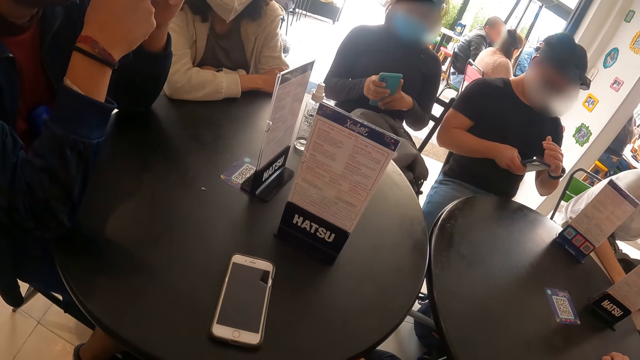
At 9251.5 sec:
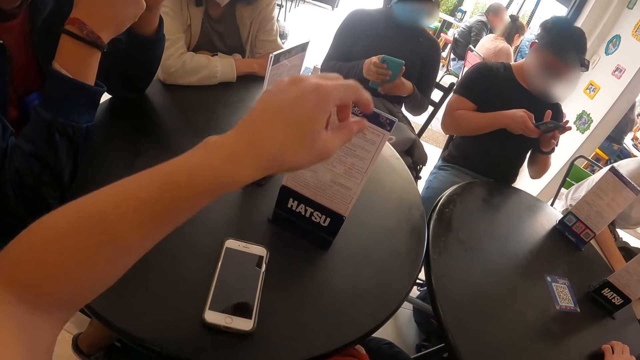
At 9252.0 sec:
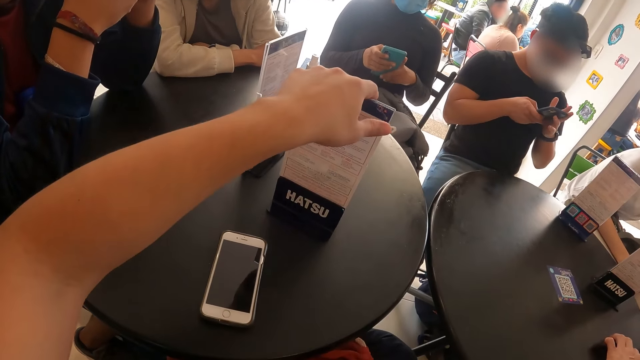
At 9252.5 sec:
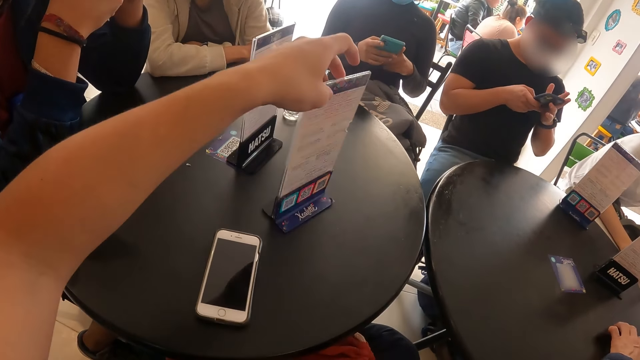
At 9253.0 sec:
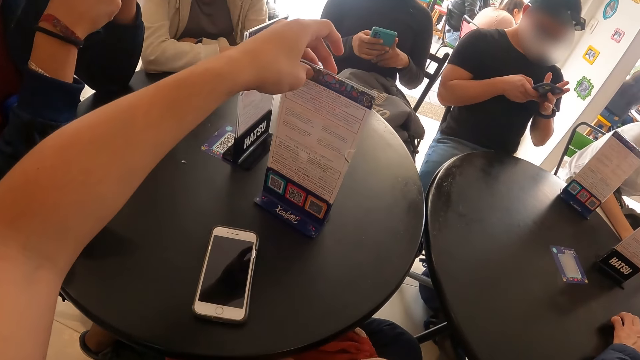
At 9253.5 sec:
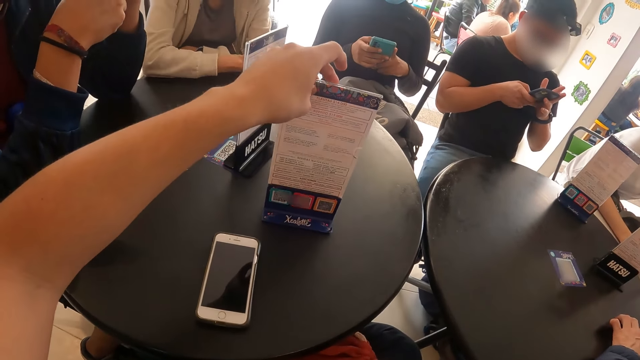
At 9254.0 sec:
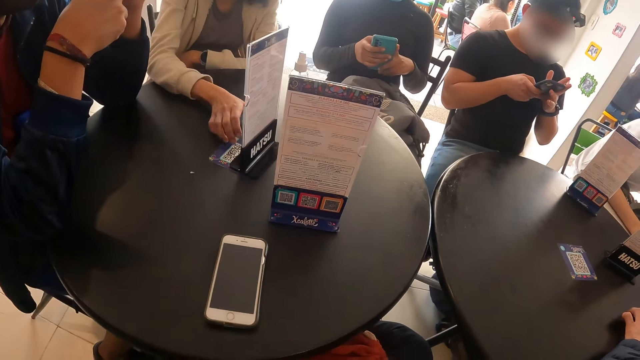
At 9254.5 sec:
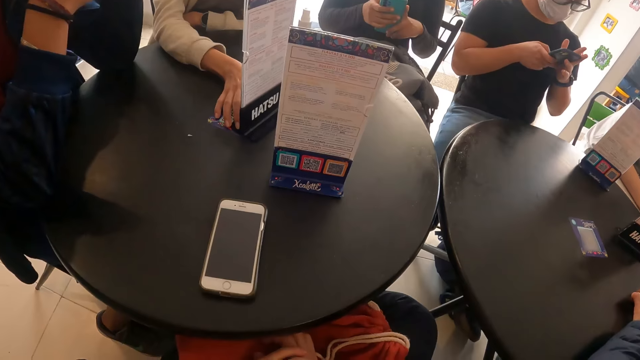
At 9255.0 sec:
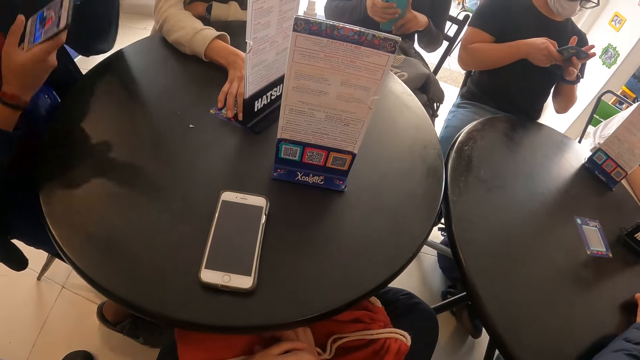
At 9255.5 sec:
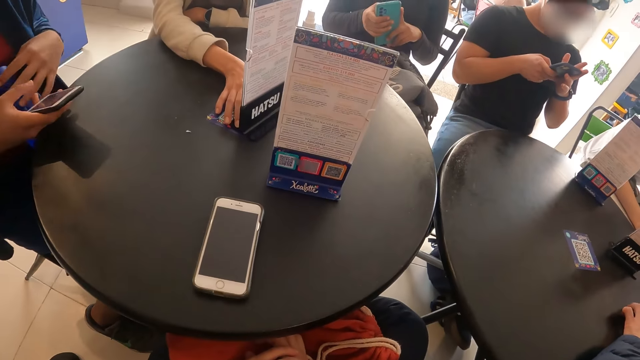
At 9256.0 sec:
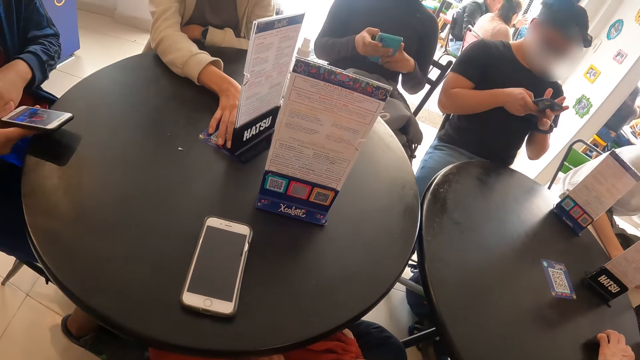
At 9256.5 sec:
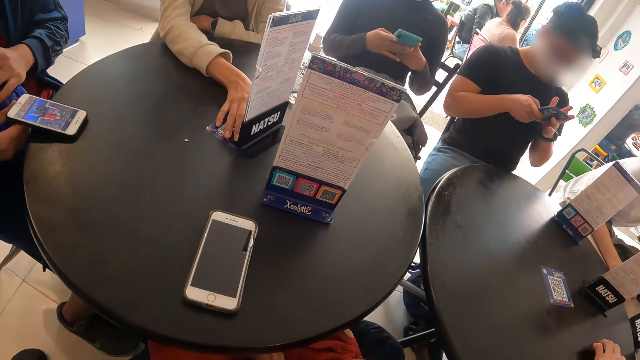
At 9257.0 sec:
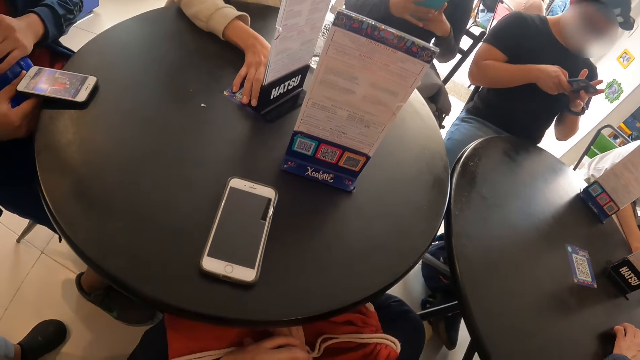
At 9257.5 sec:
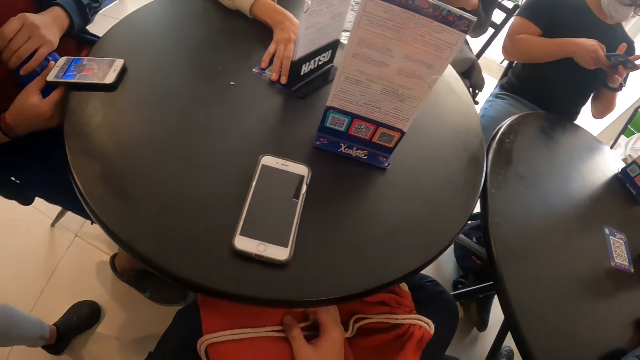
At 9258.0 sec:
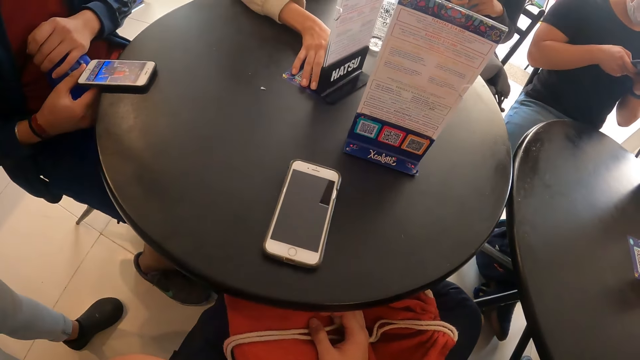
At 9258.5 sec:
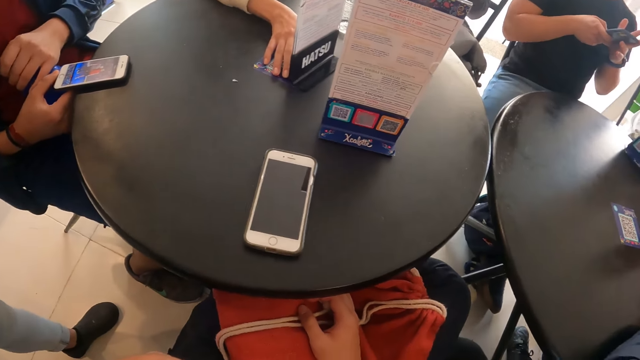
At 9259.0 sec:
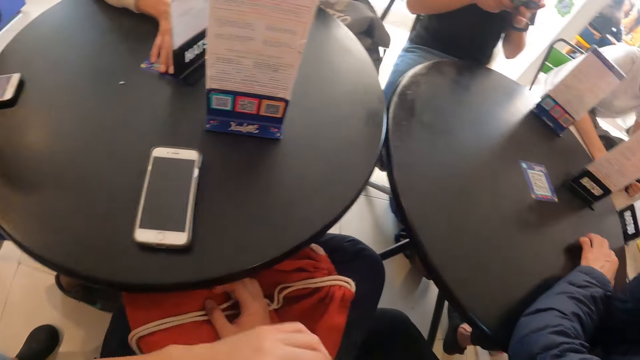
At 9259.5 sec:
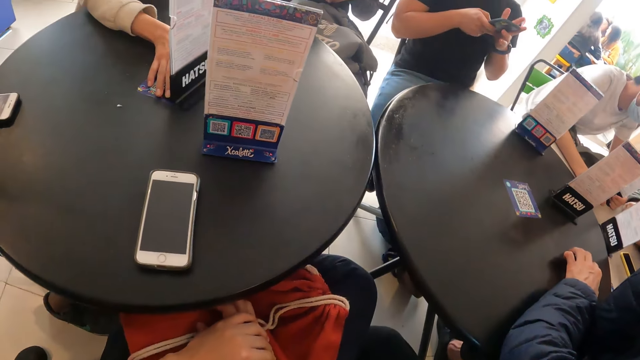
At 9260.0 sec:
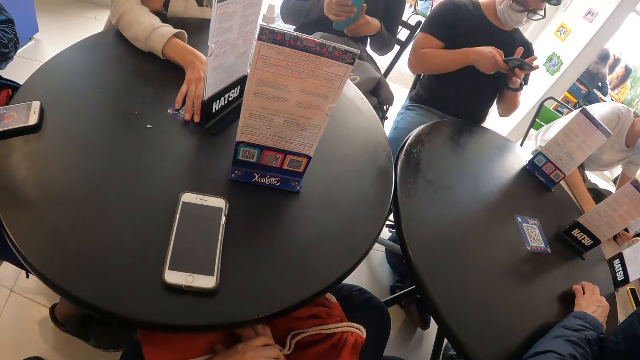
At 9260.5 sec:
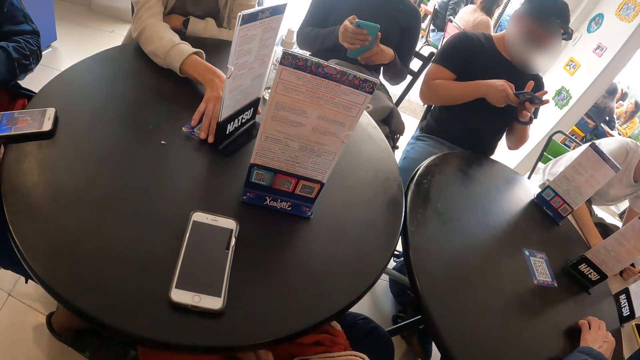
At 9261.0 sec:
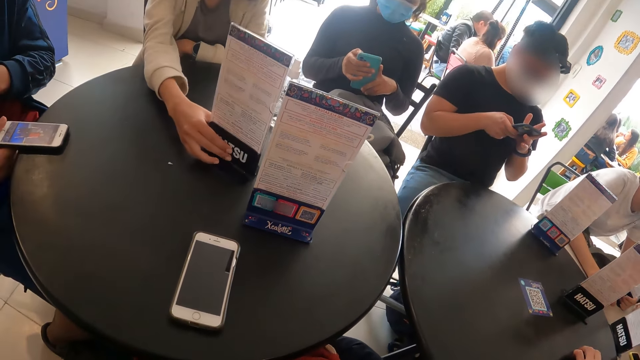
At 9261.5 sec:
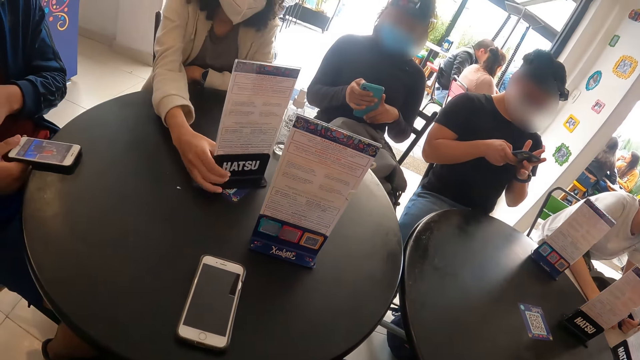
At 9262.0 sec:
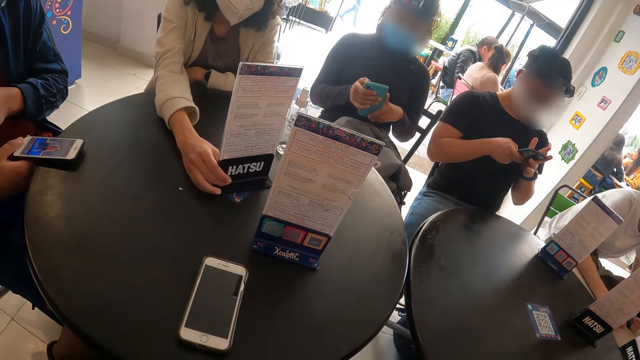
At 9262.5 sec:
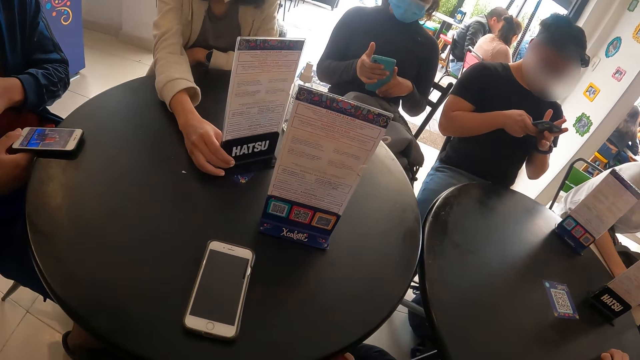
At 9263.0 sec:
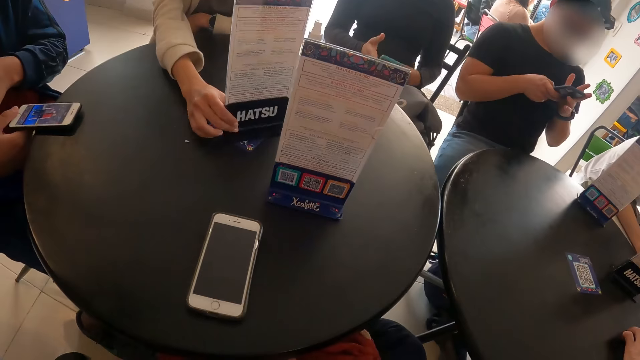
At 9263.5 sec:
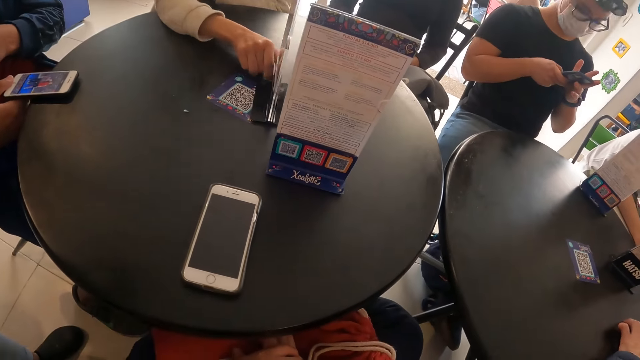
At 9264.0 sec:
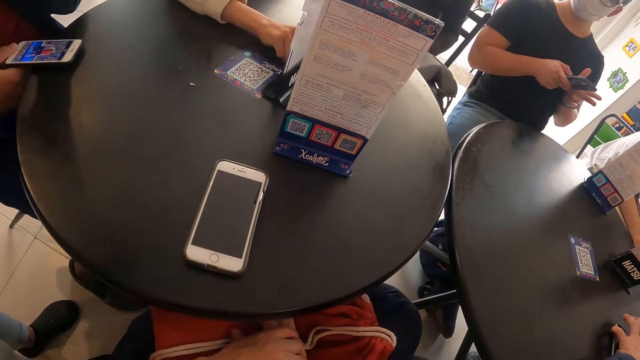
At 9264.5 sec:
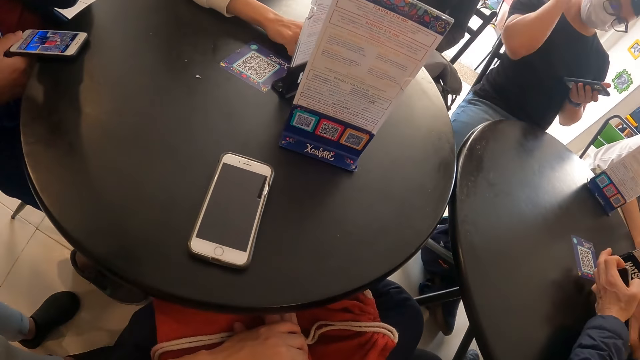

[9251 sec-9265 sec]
The camera wearer turns the menu on the table with her left hand. The woman touches the menu on the table with her right hand. The camera wearer sits down. The man drops the phone in his right hand on the table. The woman turns the menu on the table with her left hand.

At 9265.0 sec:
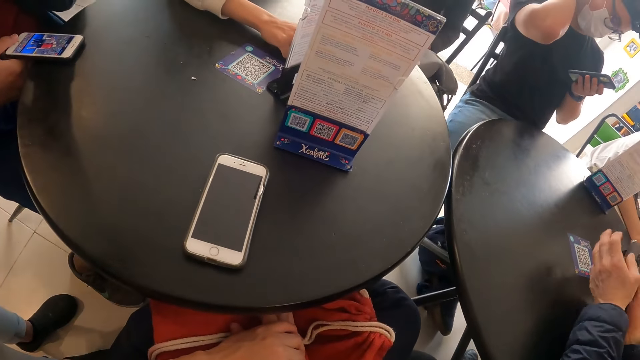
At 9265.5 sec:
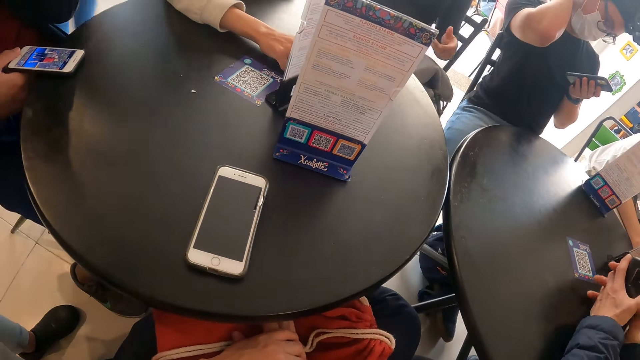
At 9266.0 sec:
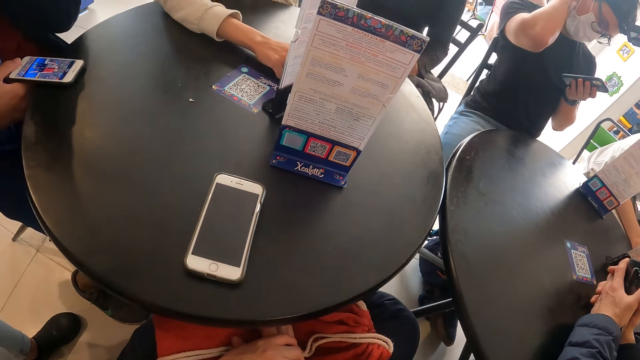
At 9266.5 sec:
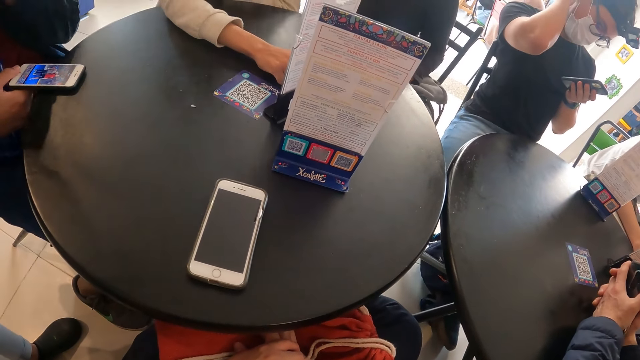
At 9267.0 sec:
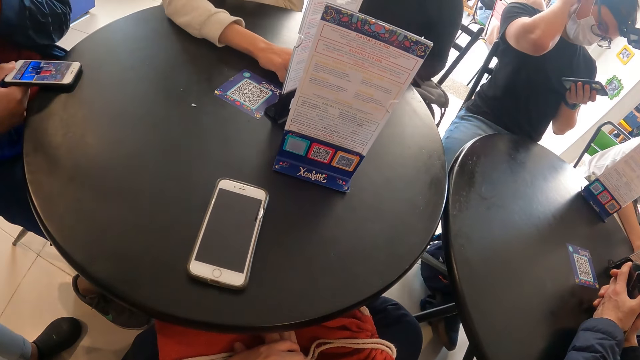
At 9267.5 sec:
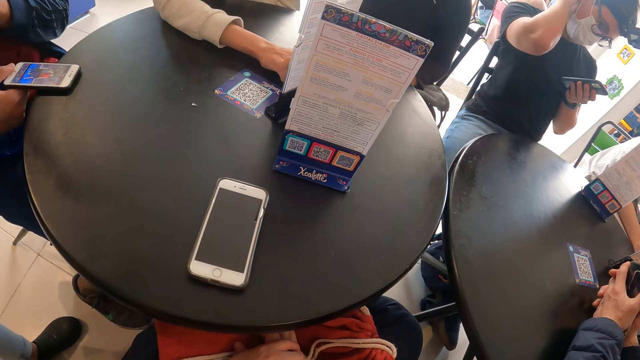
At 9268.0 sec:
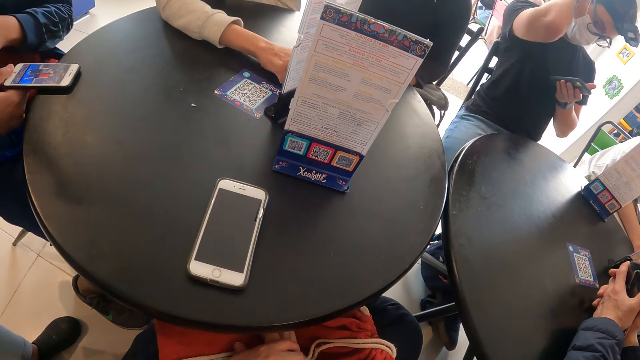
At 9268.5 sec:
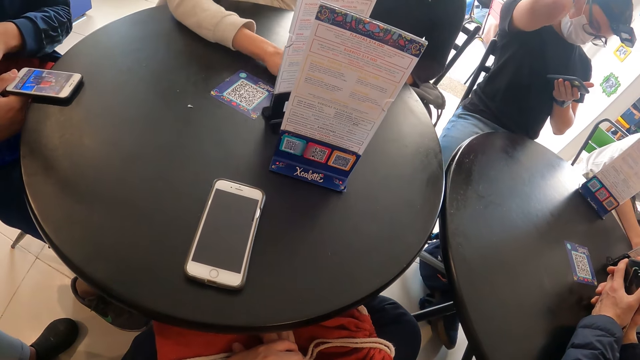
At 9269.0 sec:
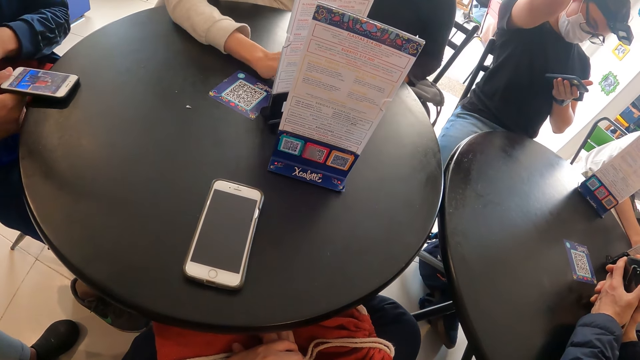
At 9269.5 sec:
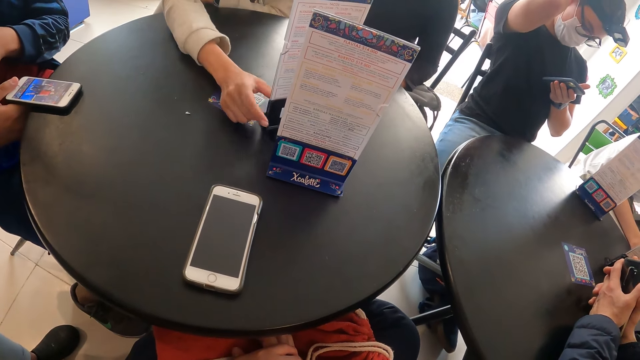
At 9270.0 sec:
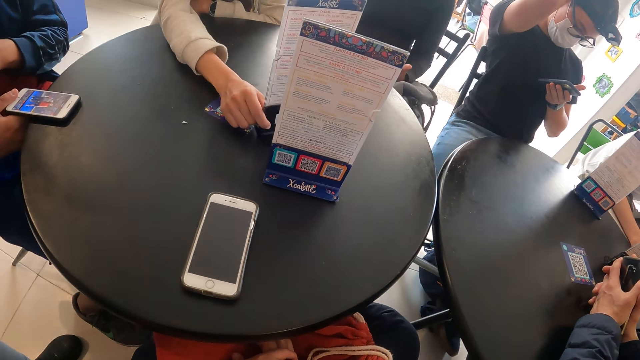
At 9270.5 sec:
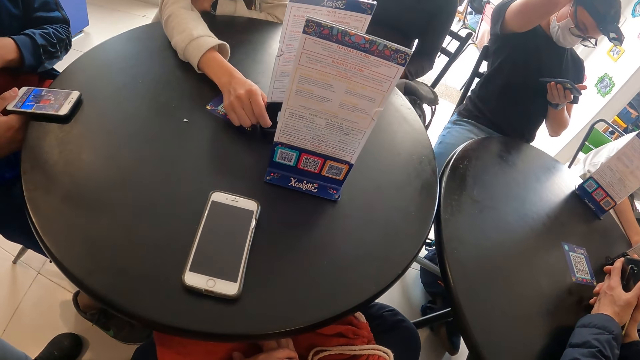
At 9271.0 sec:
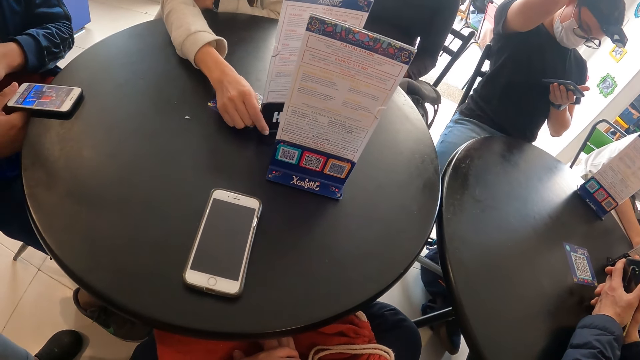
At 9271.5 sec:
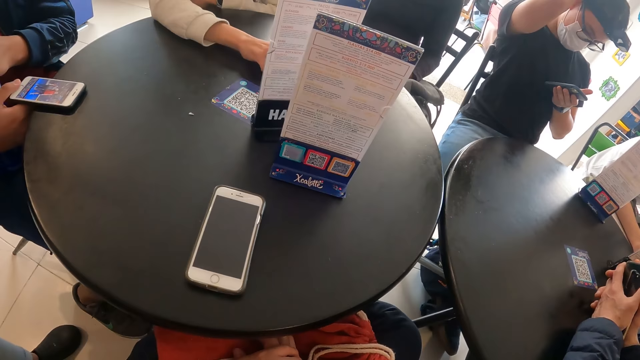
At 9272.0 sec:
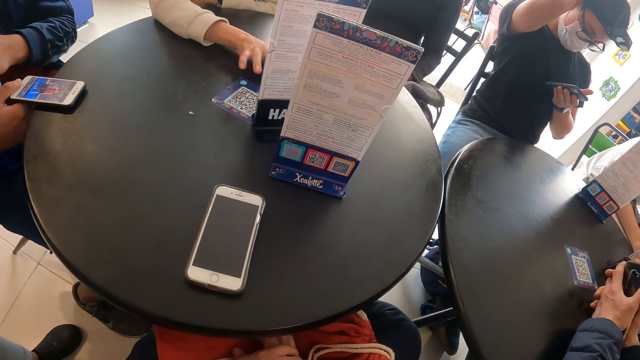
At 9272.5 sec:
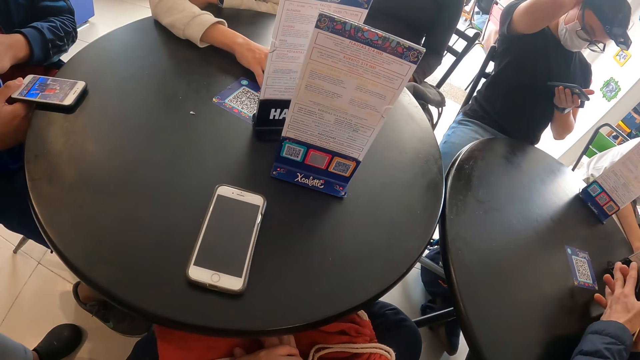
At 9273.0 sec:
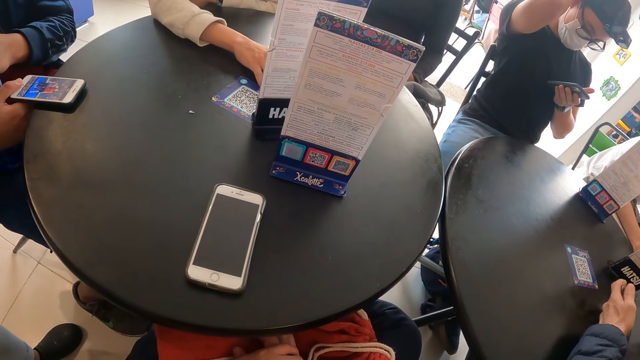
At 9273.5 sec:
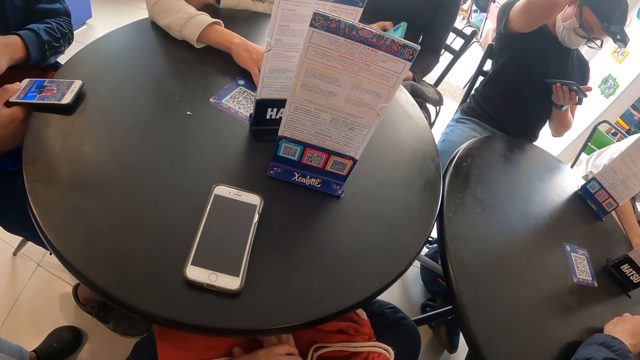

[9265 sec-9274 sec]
A man holds the phone in his hands on the table.
